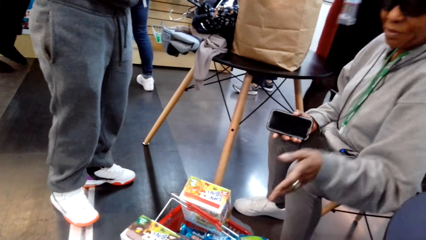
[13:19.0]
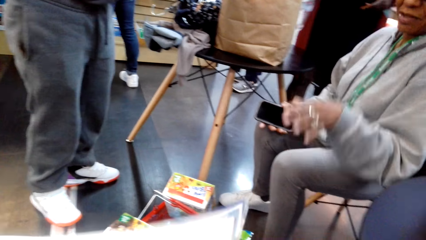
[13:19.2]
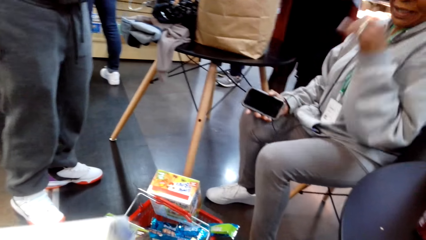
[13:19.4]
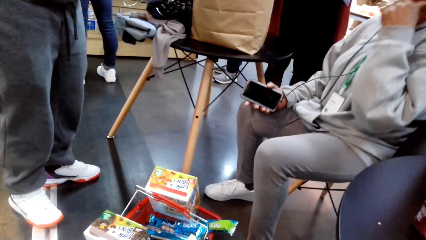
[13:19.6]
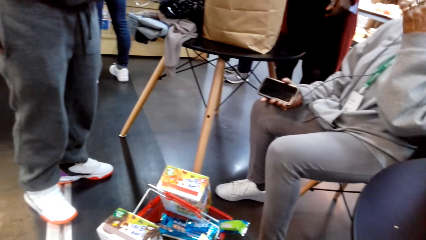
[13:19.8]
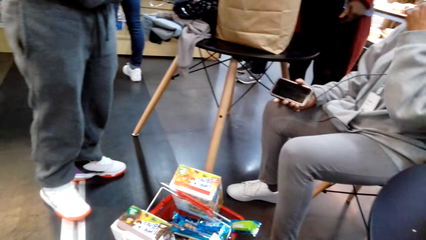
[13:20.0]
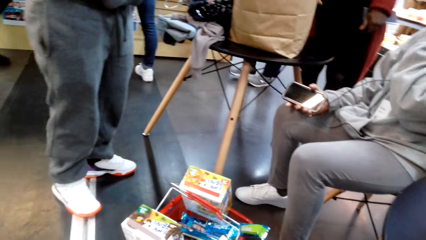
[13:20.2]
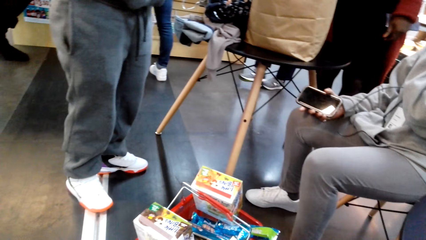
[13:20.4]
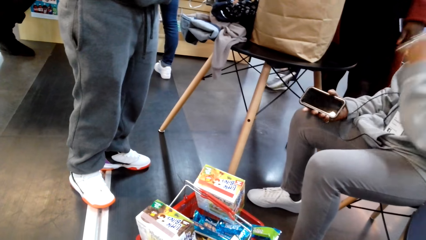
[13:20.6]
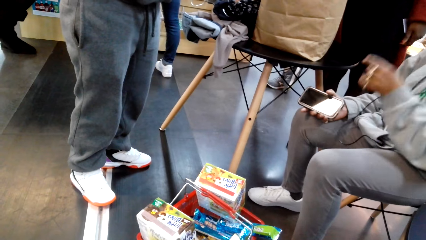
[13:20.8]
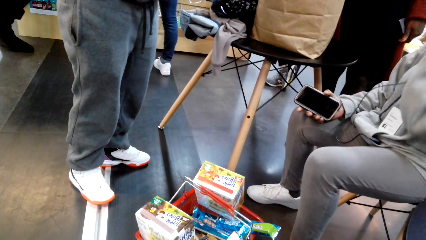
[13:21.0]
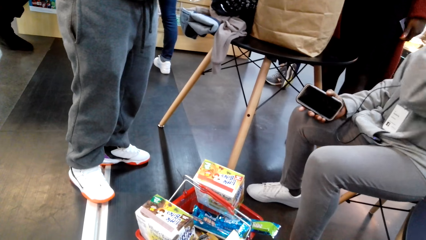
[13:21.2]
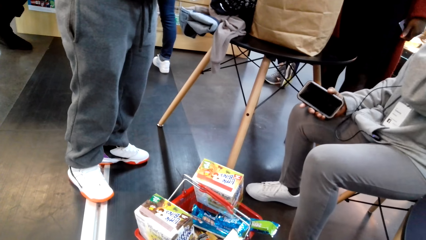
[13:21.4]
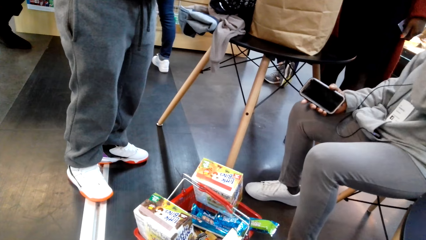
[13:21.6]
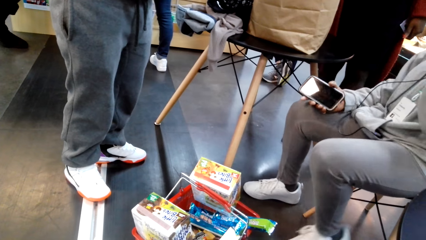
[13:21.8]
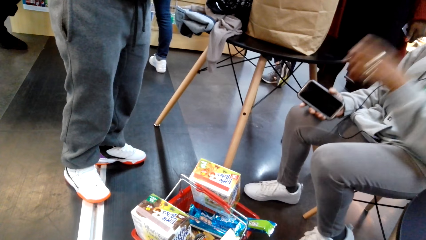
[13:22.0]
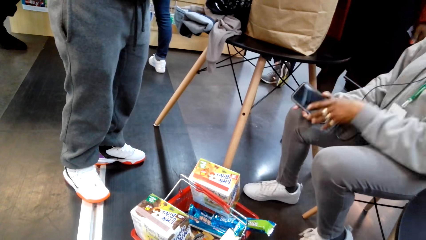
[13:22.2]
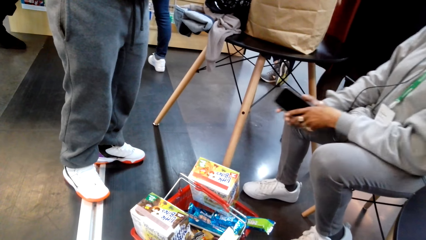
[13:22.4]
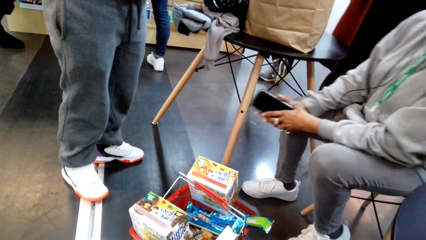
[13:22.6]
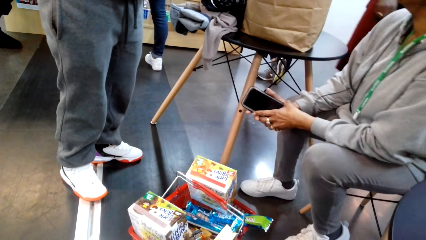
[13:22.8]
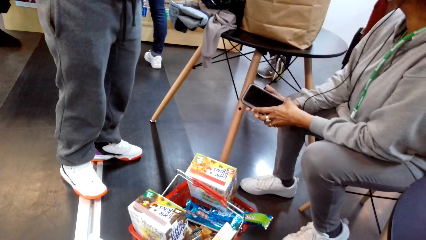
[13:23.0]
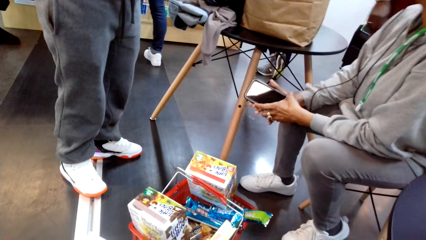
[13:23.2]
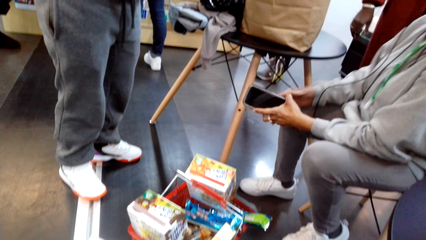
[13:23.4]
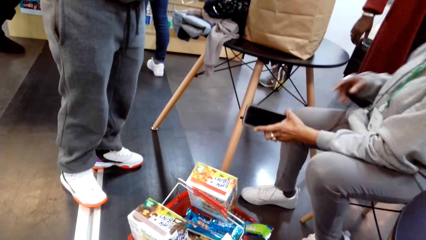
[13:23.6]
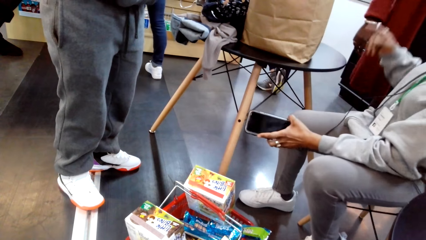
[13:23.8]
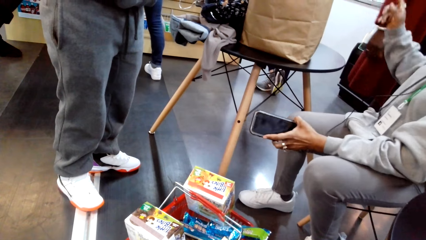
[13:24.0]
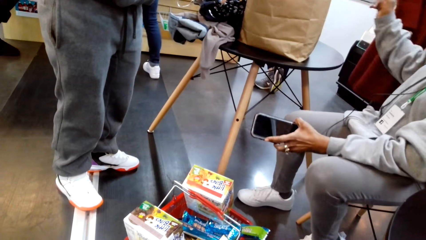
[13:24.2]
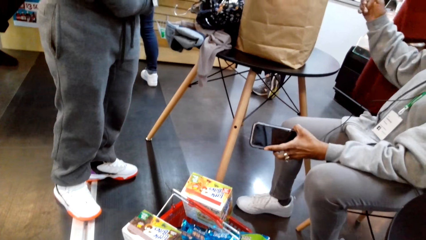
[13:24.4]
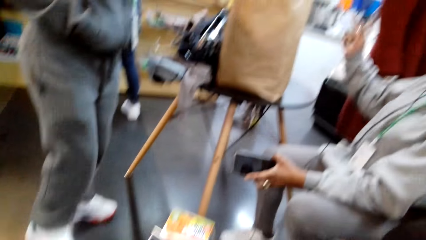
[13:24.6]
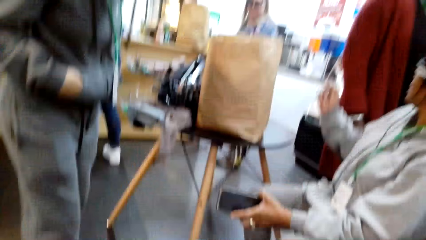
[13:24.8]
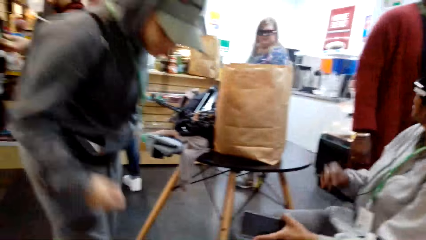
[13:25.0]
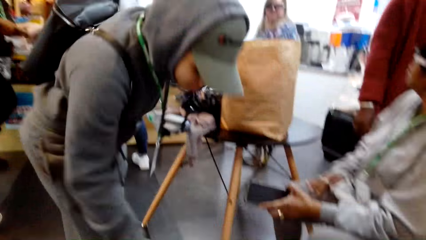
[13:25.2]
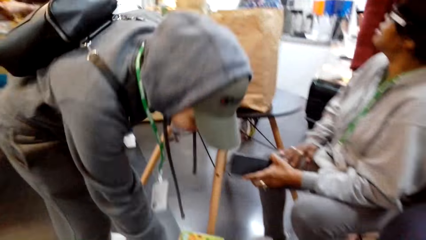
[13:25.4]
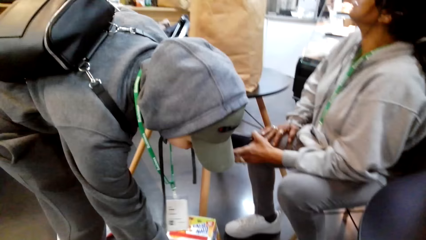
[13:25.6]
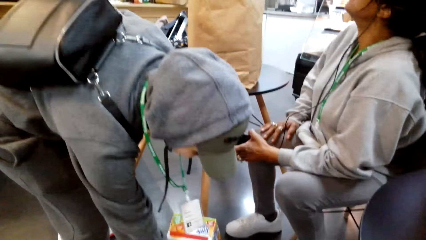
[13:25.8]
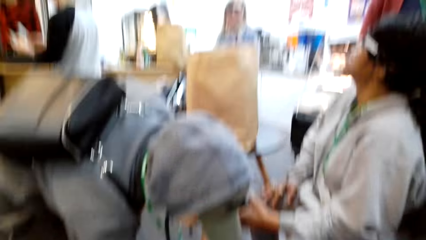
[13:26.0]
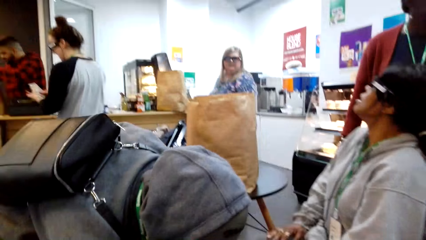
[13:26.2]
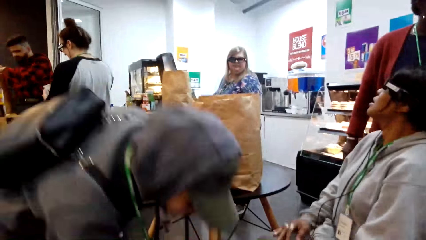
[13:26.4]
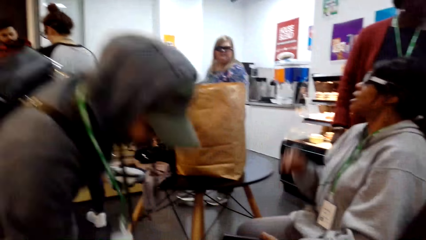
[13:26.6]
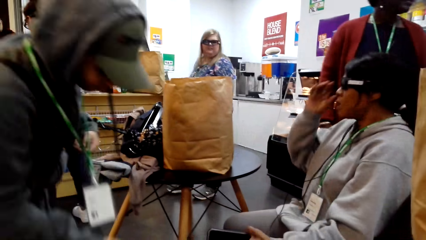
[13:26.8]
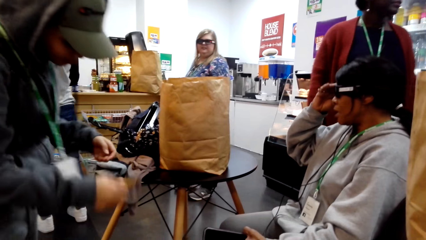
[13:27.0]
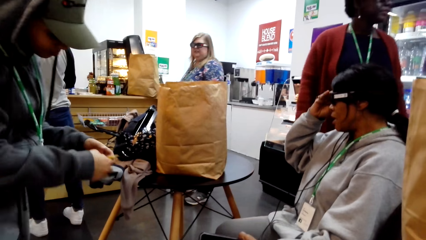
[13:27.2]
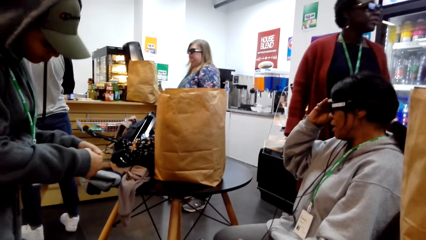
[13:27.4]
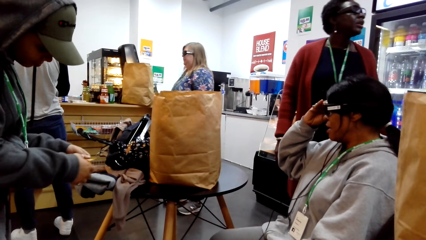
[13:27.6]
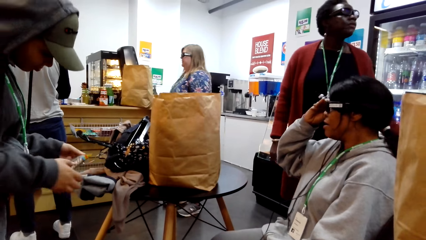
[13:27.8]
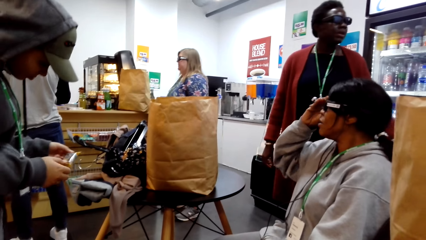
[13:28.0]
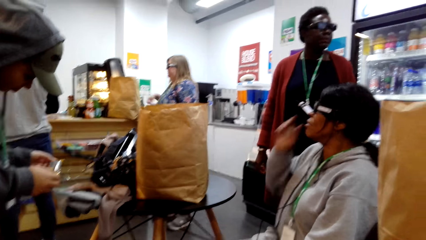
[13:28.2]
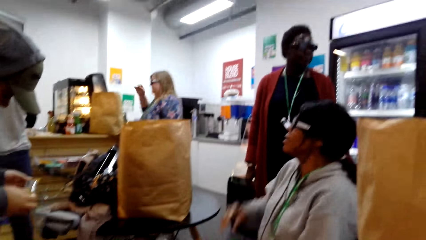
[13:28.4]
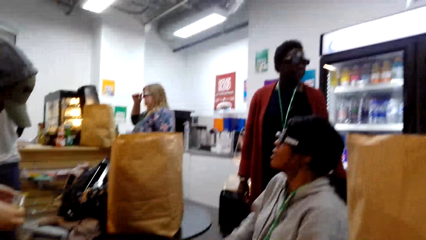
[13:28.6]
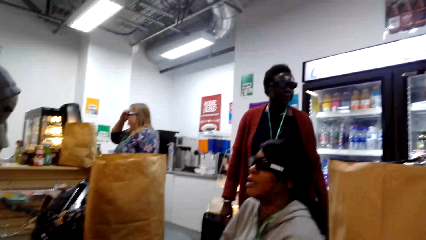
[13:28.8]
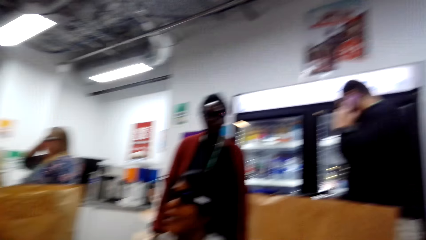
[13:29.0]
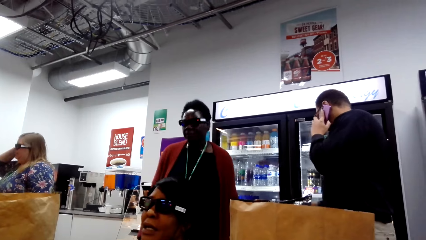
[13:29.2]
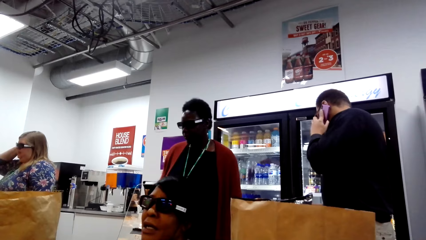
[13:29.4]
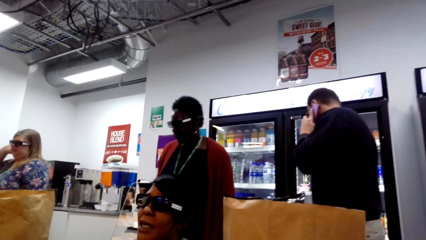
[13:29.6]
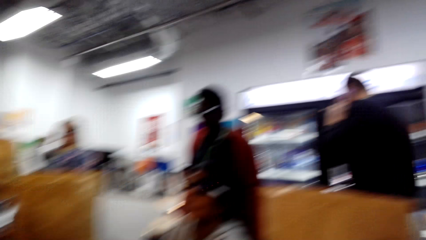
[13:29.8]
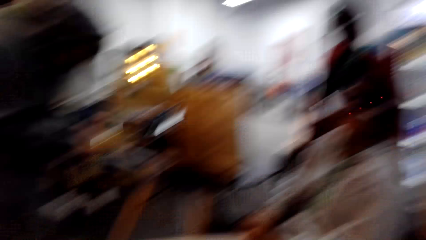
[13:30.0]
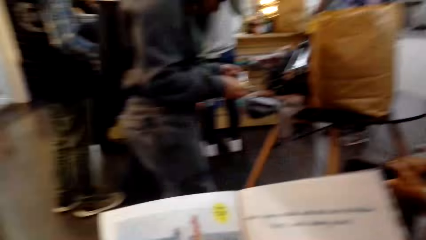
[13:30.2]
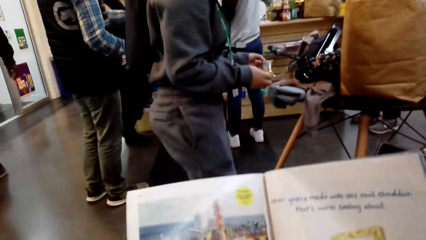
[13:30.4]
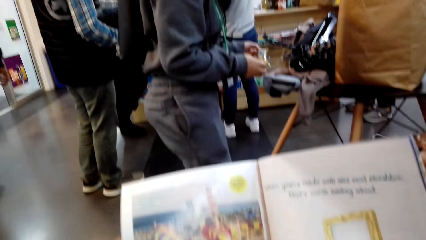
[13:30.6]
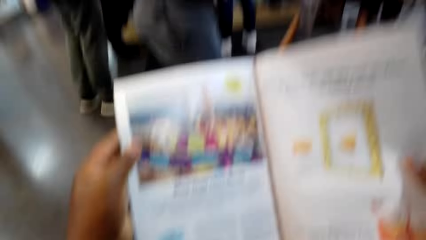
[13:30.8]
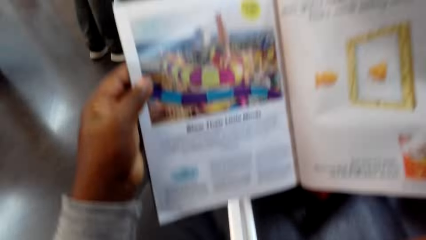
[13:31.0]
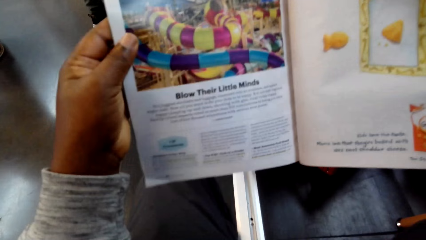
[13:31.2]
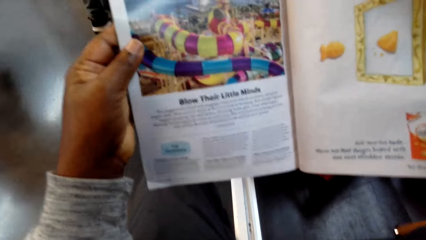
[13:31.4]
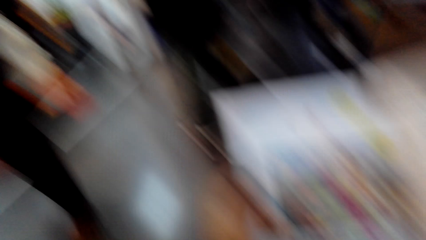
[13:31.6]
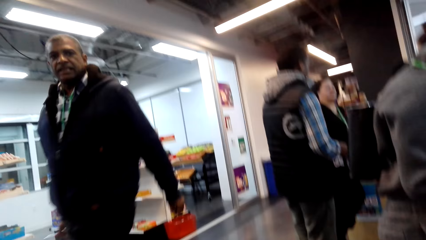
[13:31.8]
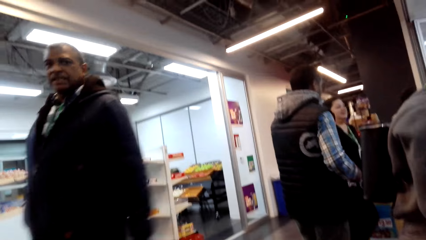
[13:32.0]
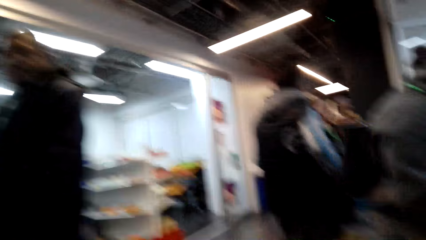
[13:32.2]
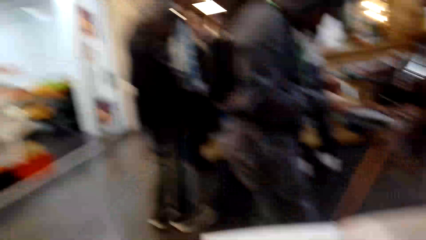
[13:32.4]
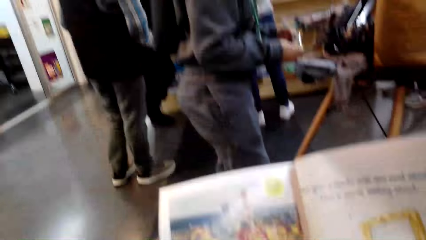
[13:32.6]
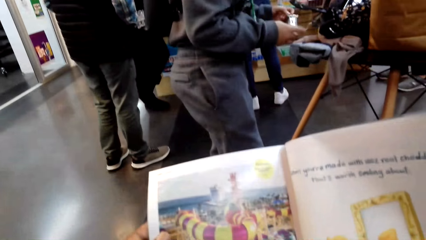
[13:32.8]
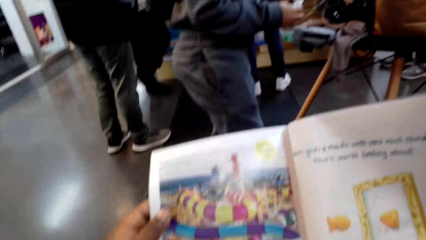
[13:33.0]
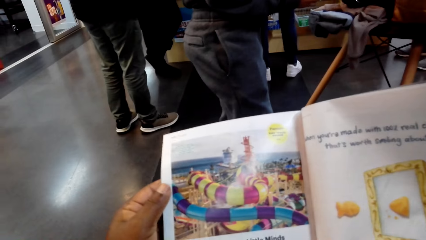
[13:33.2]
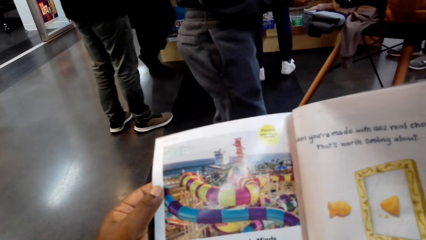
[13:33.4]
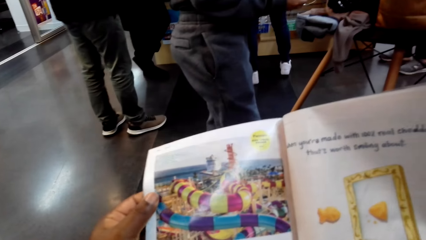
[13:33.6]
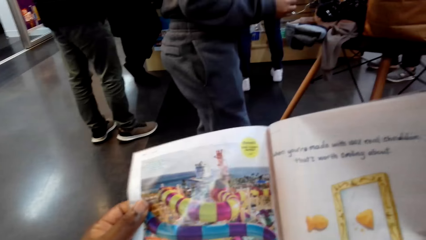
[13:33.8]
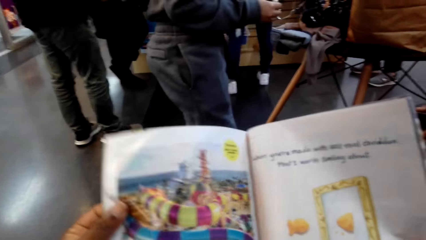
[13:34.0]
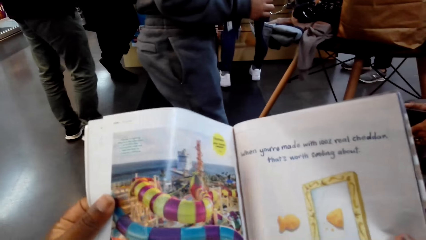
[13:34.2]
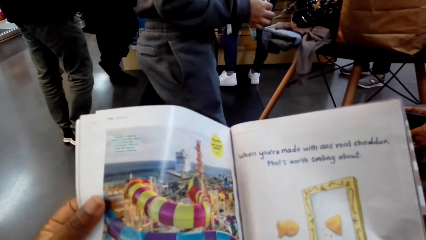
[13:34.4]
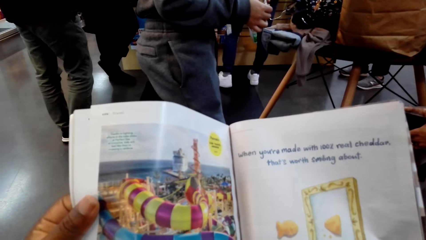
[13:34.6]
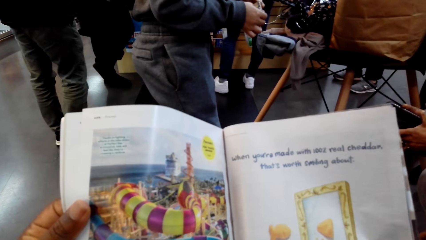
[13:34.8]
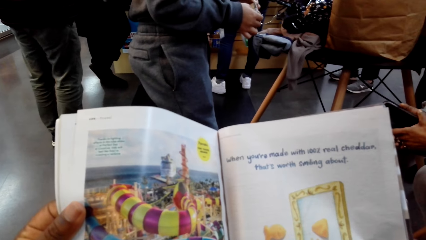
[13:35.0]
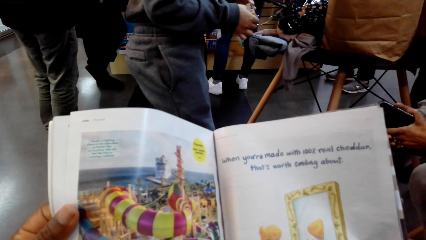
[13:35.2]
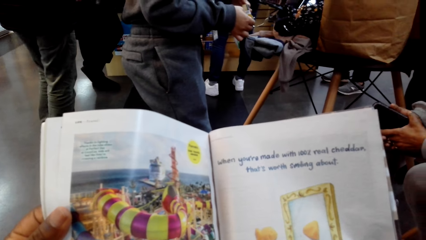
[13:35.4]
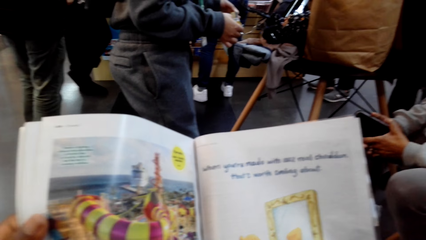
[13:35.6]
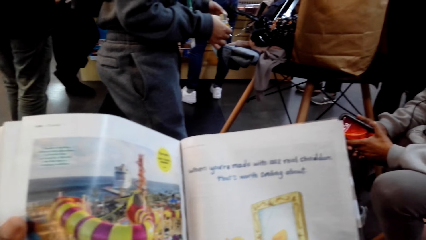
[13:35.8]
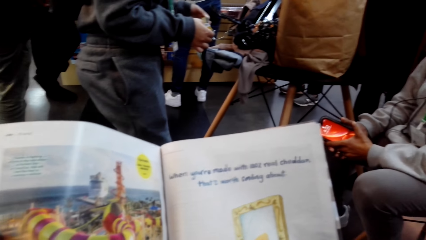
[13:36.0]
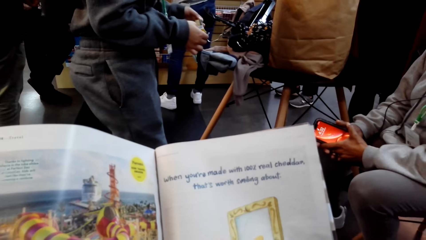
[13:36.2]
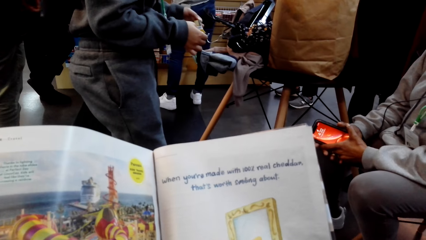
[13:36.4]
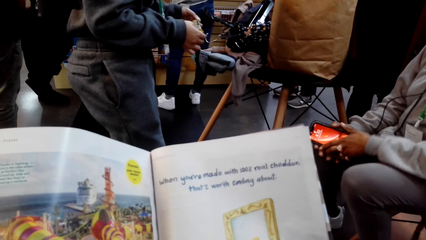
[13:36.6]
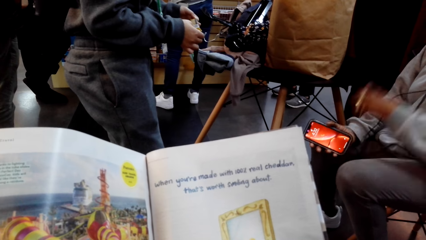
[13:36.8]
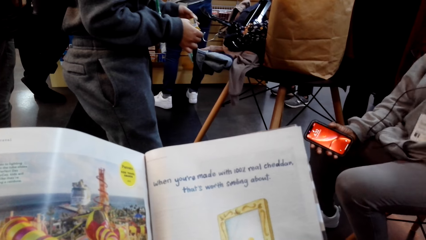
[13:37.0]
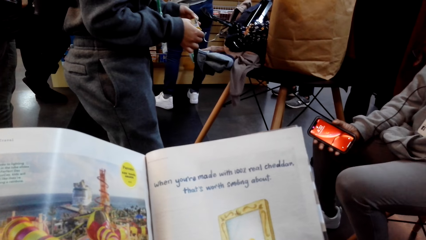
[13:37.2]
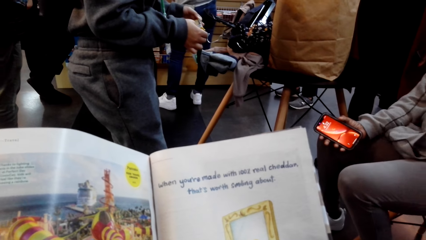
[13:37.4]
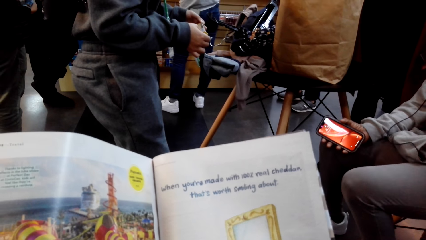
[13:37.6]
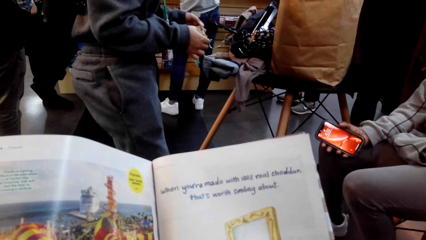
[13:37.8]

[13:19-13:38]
A woman puts the packet in the shopper bucket. The camera wearer reads the magazine.
